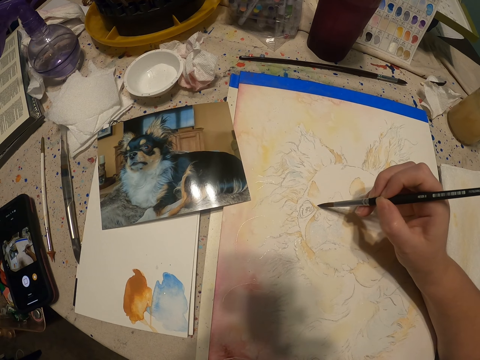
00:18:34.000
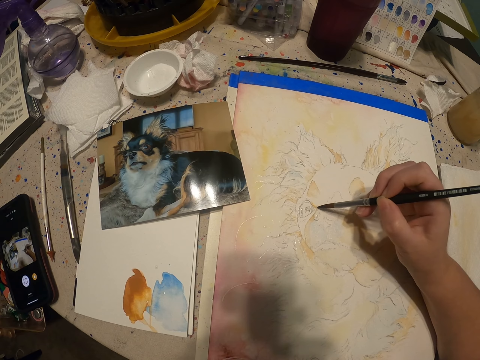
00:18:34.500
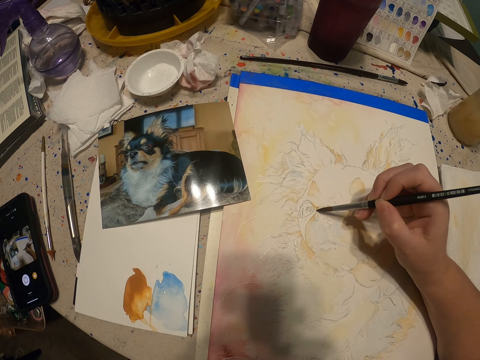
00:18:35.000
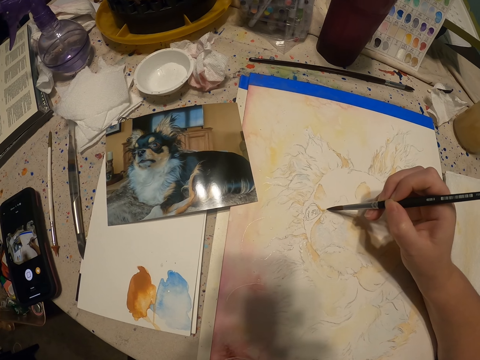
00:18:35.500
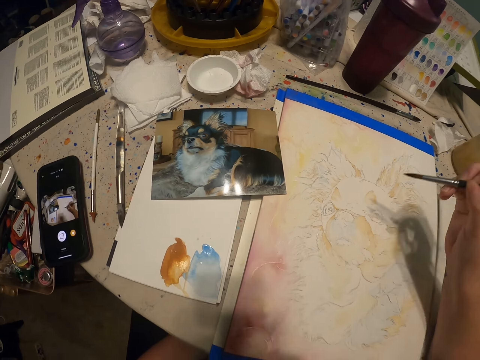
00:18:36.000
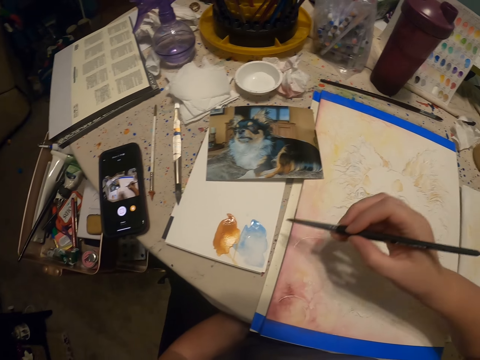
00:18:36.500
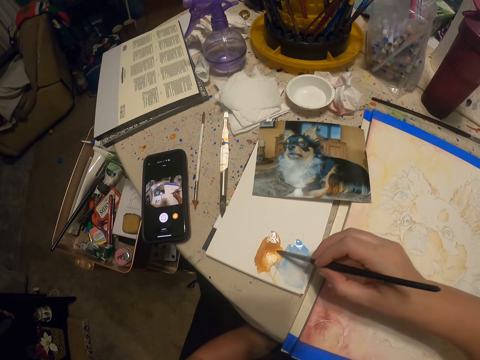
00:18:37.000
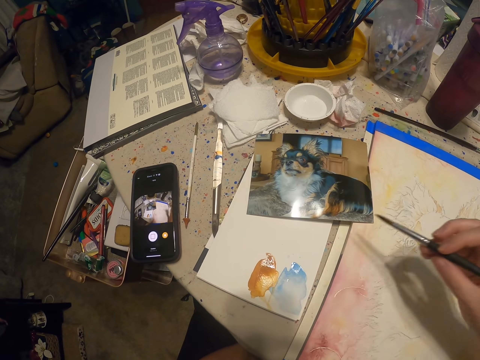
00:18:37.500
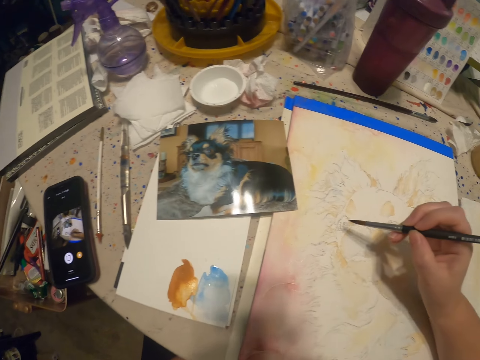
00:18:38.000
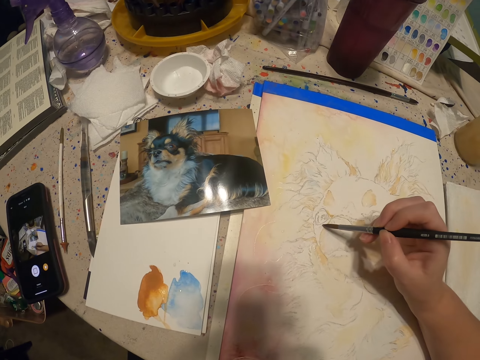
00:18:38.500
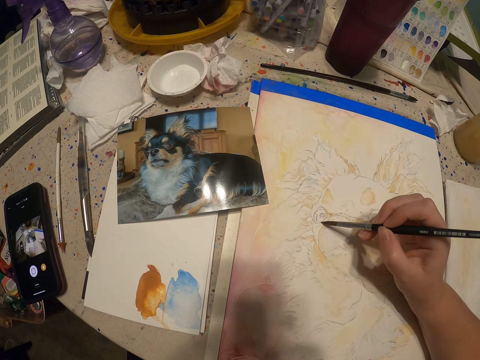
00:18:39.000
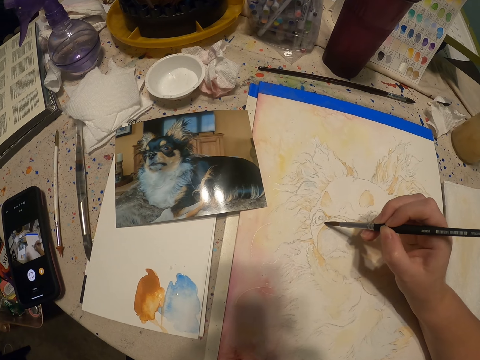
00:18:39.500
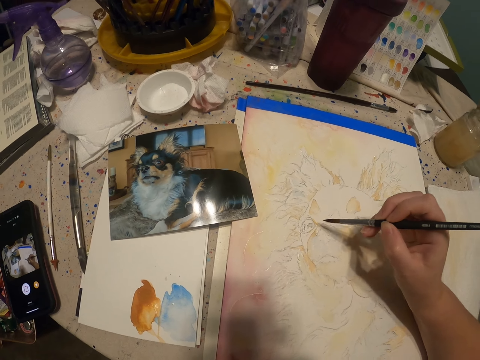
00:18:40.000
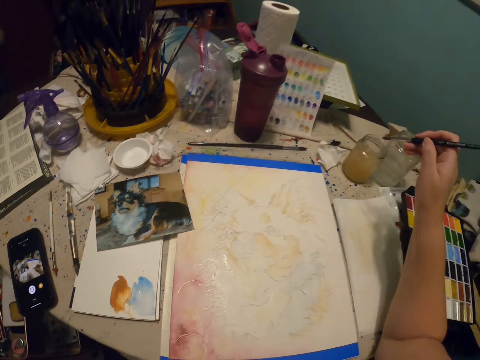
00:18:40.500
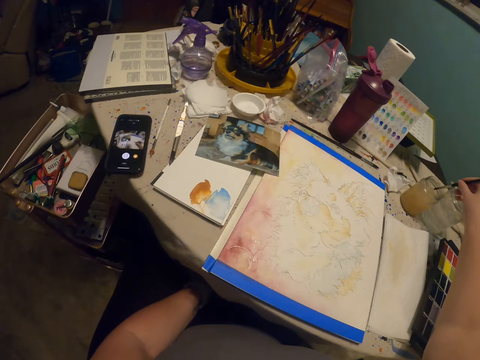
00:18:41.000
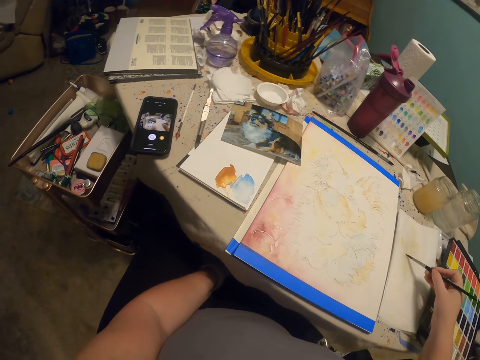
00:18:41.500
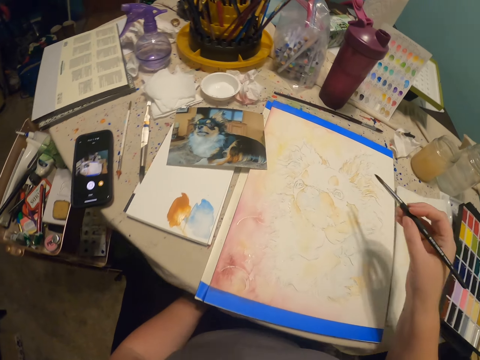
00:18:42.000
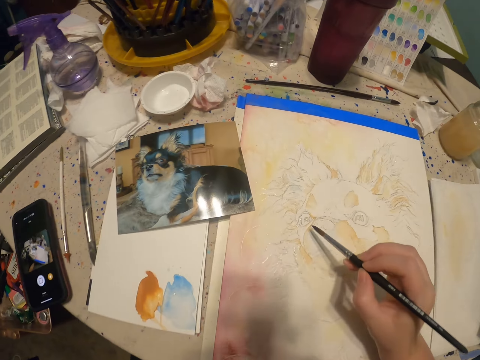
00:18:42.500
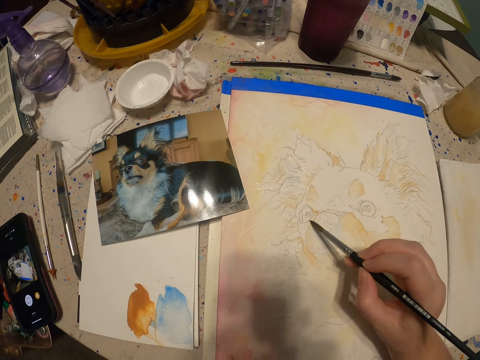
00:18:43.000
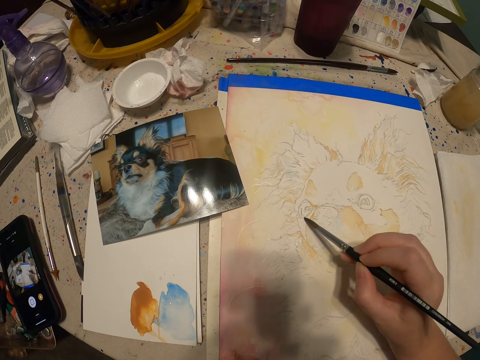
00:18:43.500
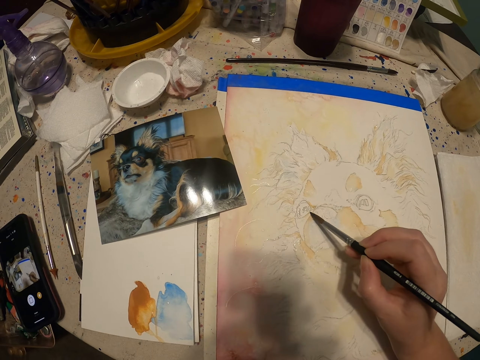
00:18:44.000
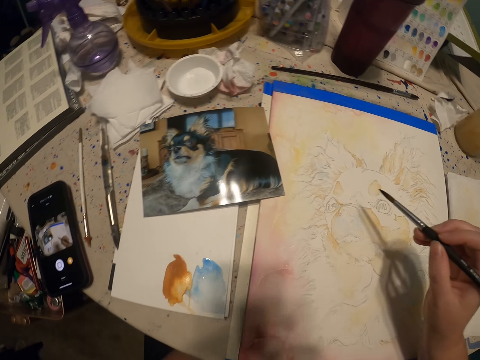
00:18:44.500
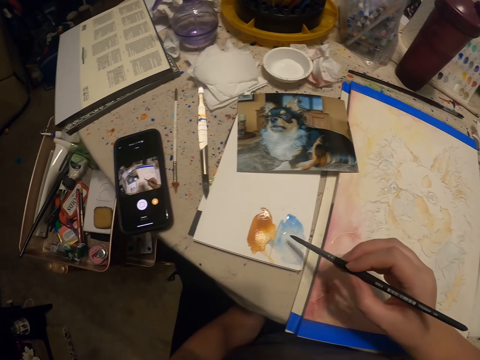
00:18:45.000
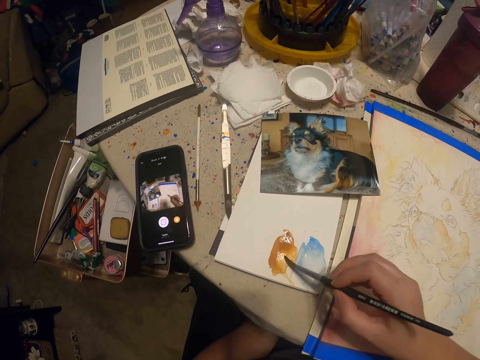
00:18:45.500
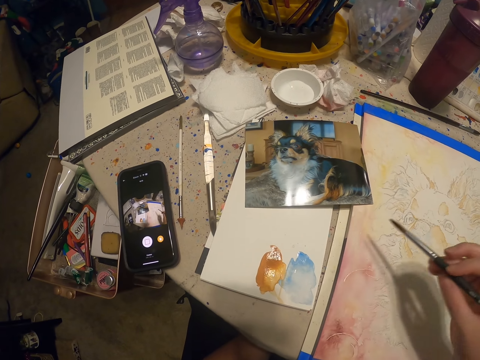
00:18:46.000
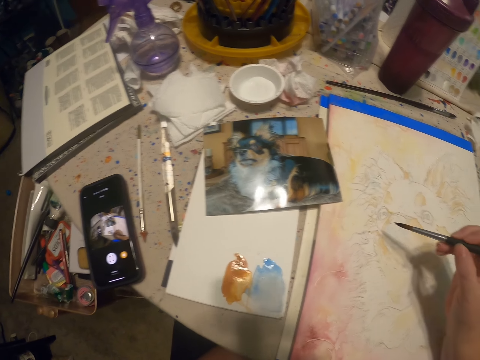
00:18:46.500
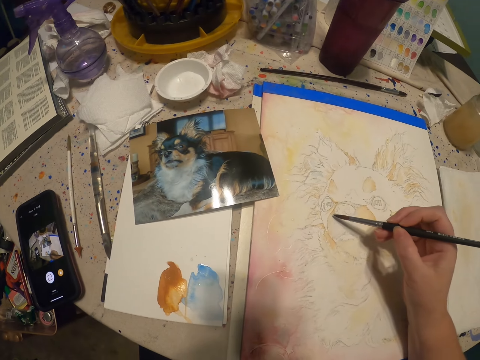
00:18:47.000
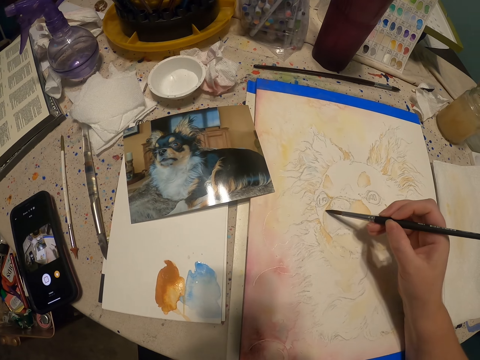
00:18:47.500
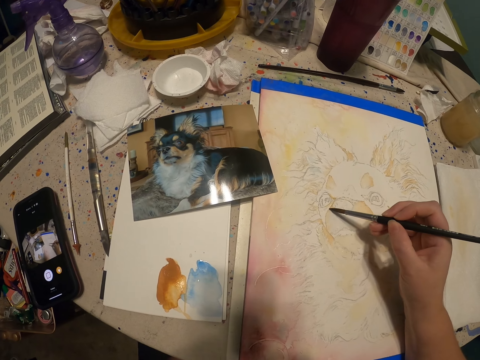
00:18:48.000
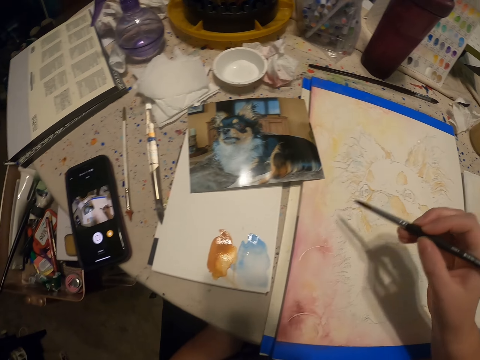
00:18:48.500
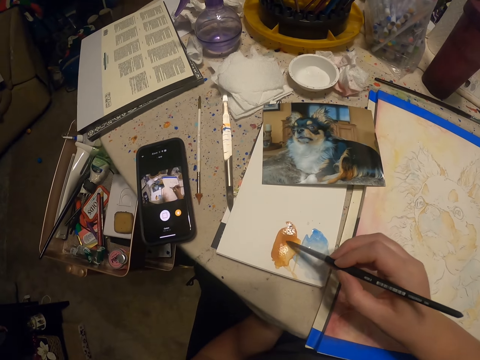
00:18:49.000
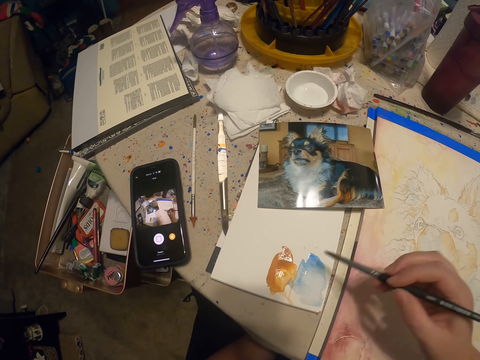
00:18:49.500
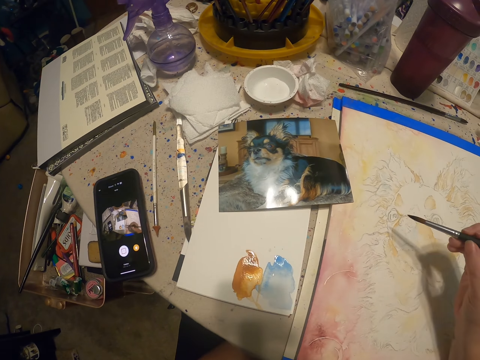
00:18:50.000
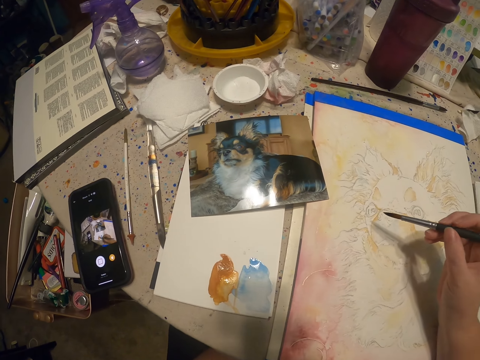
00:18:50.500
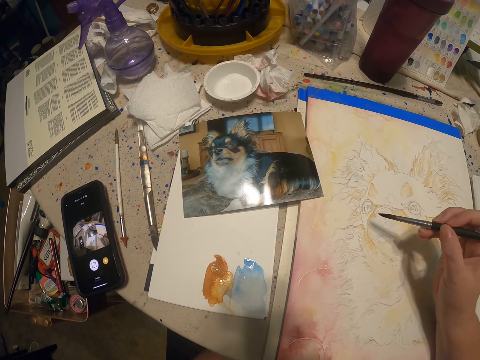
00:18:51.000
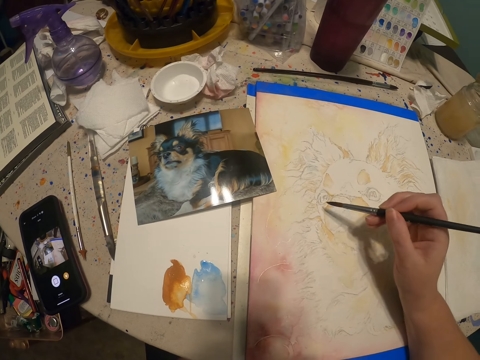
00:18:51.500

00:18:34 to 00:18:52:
The camera wearer picks up a paint. They paint a drawing. They dip the paint brush into something. They scrape off excess paint from the brush. They paint the drawing. They pick up a paint. They paint the drawing. They pick up a paint.

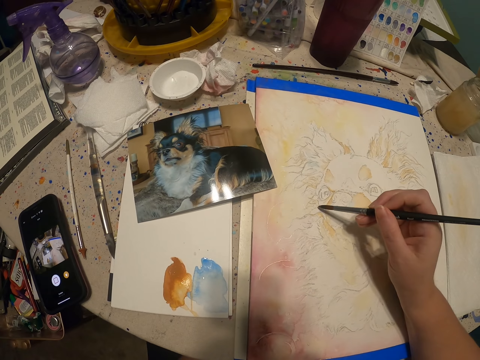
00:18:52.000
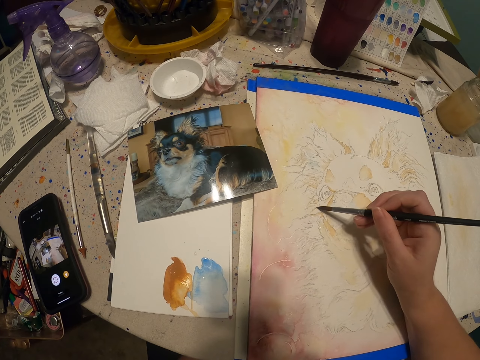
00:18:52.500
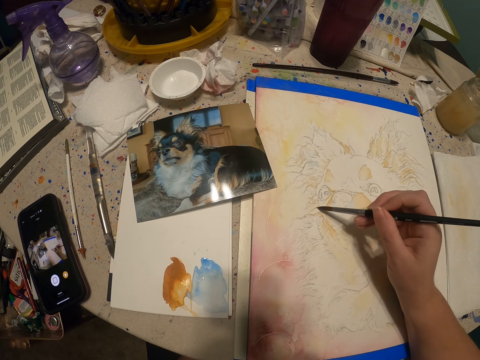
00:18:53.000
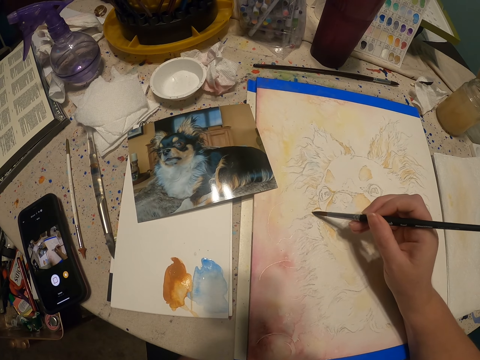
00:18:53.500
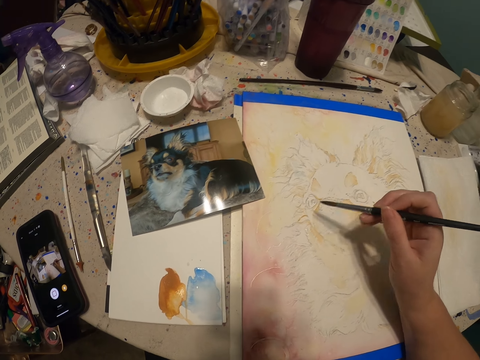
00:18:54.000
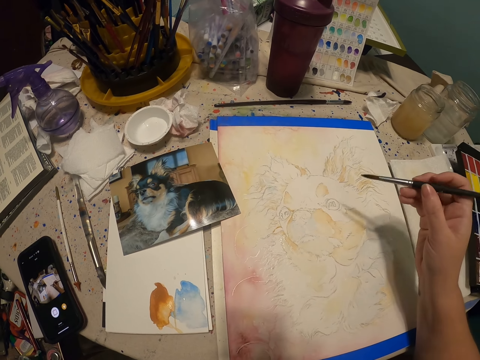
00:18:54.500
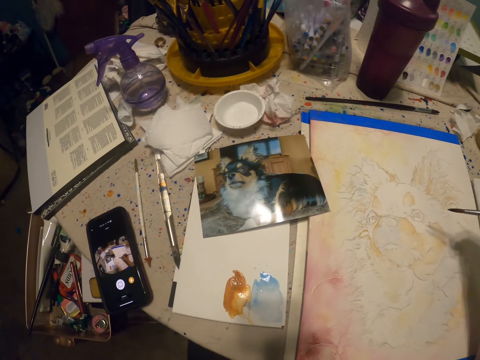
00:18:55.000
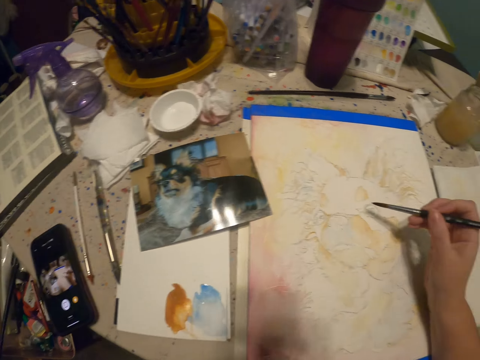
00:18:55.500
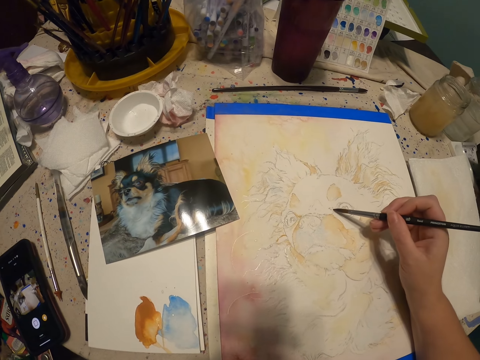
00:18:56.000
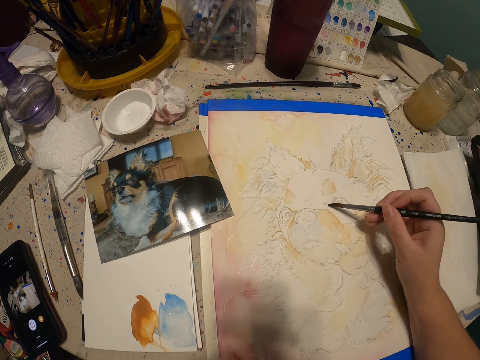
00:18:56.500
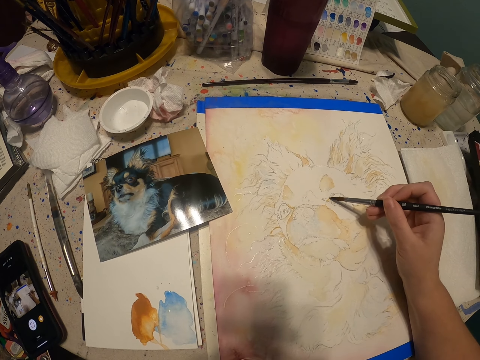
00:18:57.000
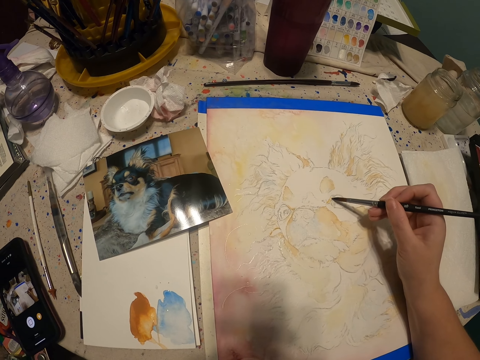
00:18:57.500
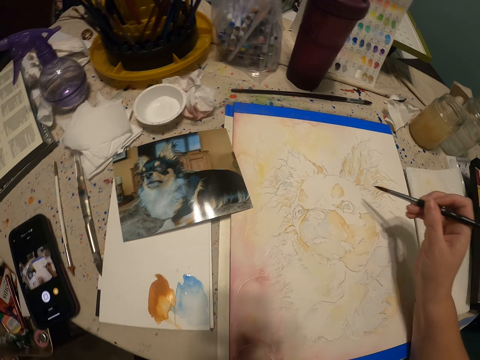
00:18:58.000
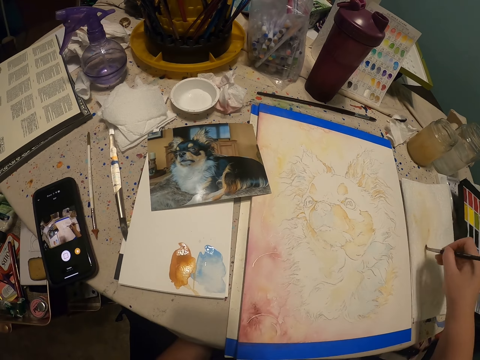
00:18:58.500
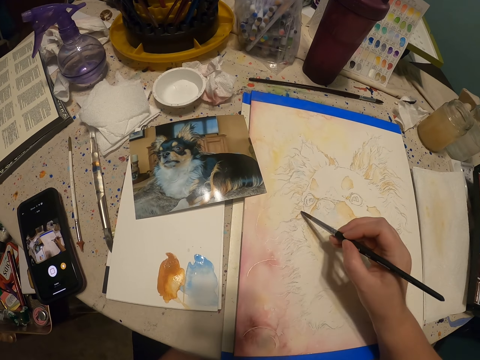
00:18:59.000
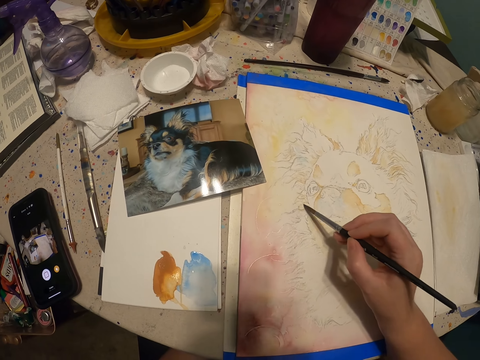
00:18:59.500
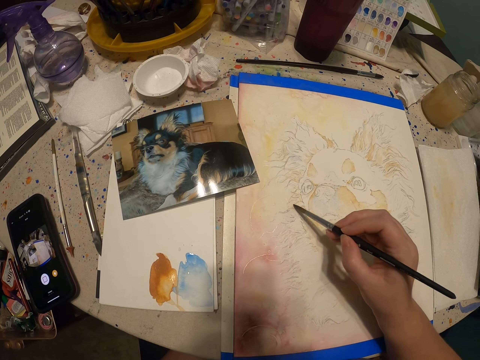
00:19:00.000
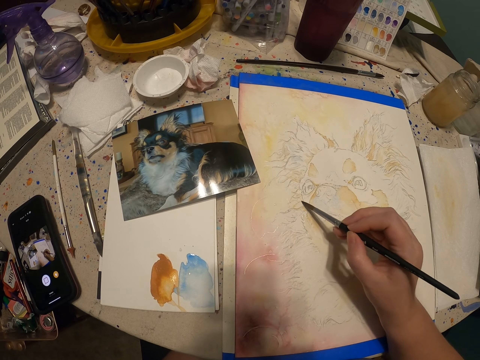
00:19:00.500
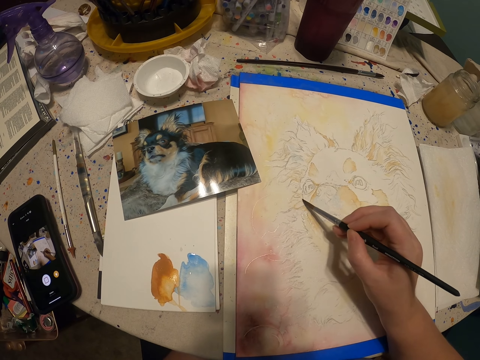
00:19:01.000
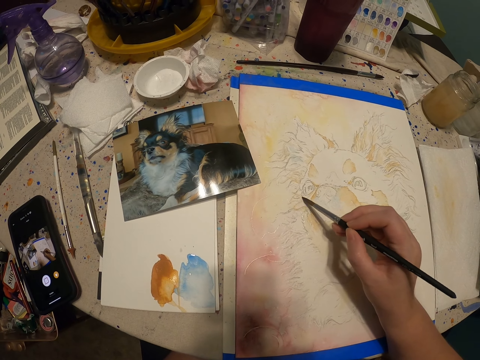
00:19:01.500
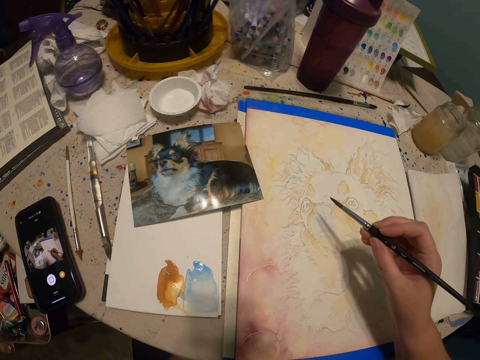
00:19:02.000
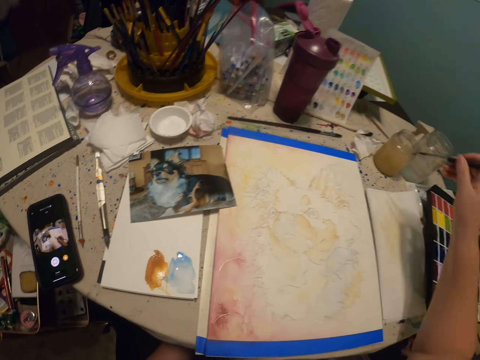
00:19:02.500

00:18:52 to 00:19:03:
The camera wearer paints a drawing. They scrape off excess paints from the brush. They paint the drawing.
